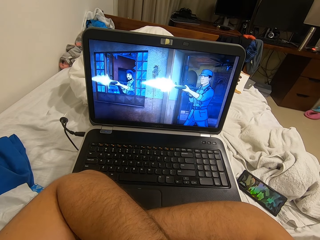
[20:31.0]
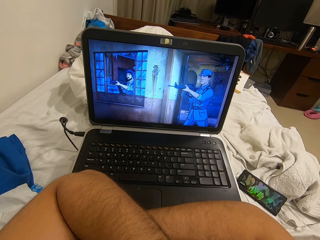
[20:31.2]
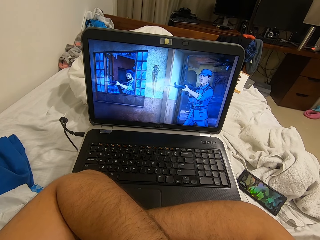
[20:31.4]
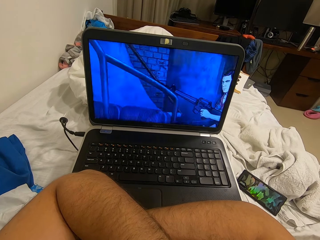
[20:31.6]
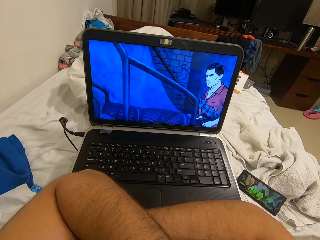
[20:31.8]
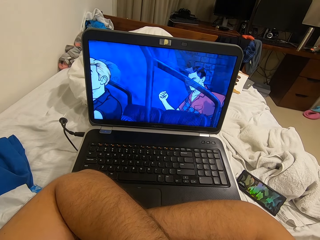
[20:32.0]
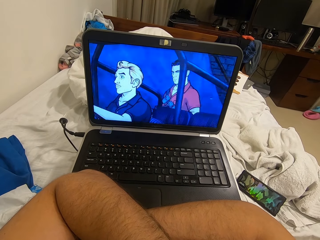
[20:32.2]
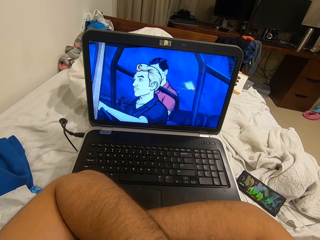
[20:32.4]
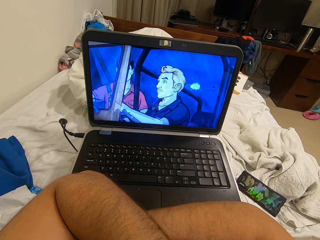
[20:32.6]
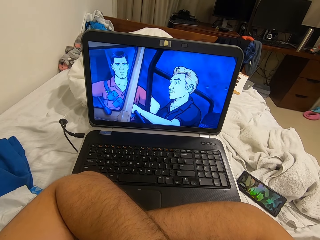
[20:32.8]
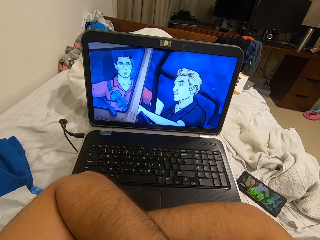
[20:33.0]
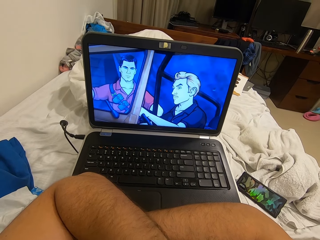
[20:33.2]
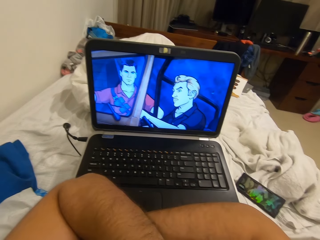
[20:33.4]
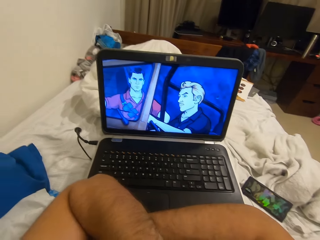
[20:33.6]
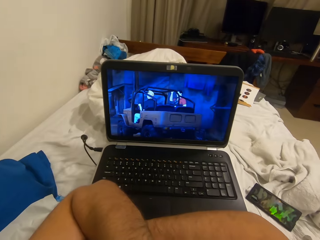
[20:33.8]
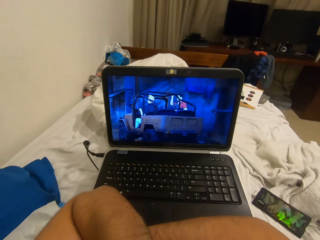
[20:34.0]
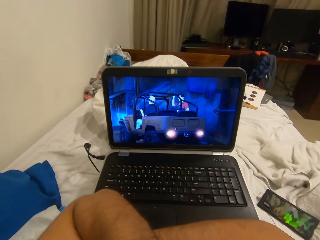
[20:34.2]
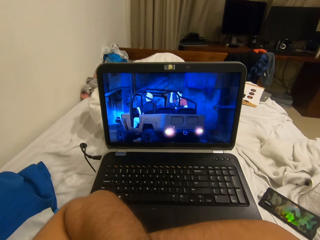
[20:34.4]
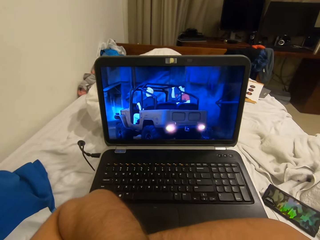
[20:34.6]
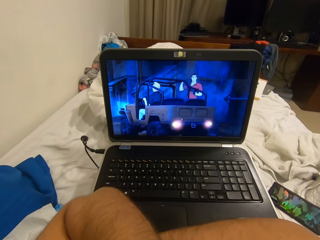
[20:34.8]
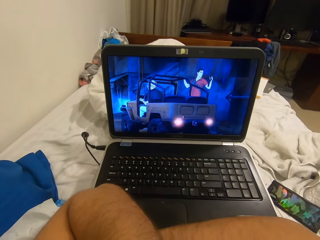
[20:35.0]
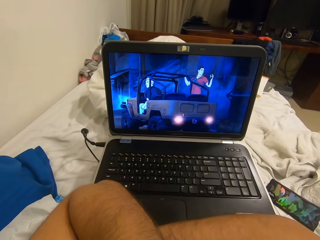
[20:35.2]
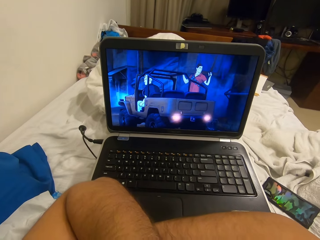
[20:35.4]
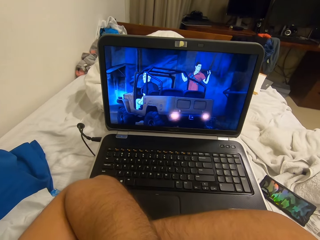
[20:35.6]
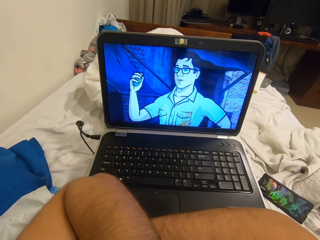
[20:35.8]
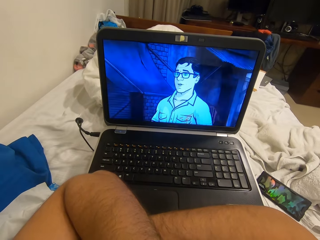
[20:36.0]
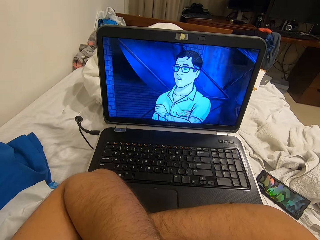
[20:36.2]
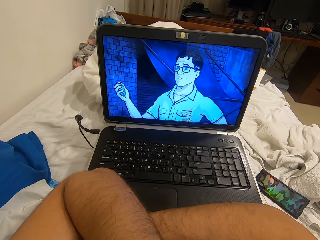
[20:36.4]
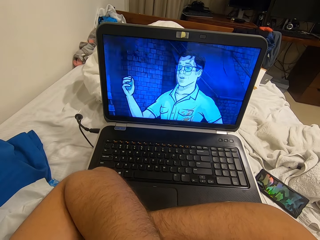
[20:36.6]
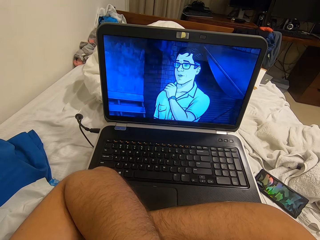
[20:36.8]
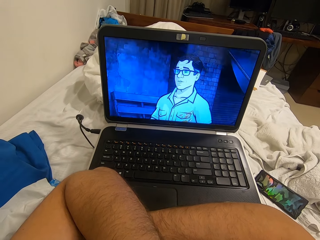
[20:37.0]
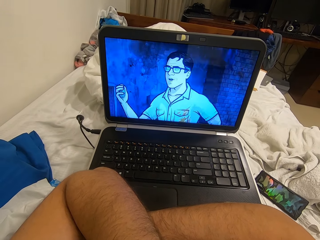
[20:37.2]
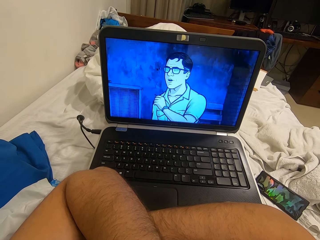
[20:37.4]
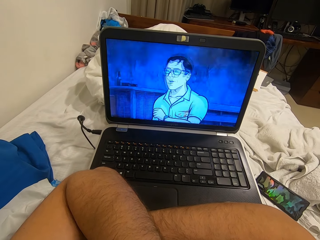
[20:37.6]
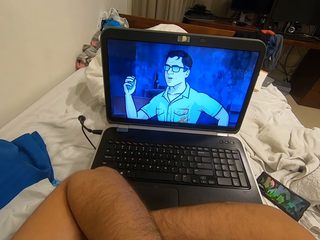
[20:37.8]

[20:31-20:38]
The camera wearer touches his face with his left hand.

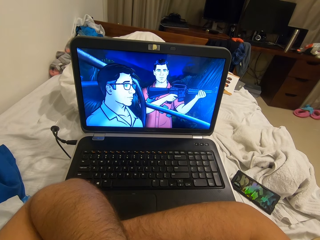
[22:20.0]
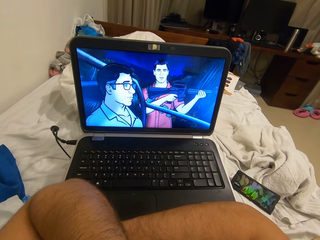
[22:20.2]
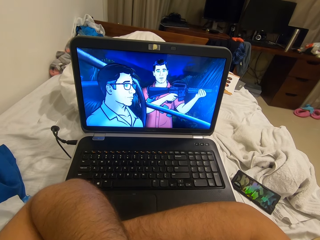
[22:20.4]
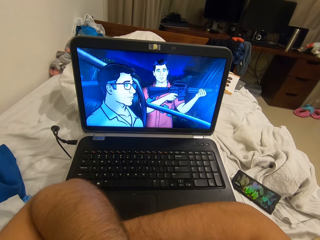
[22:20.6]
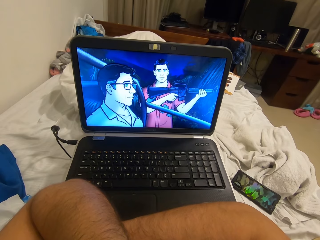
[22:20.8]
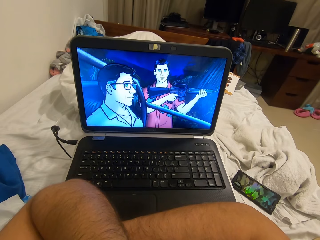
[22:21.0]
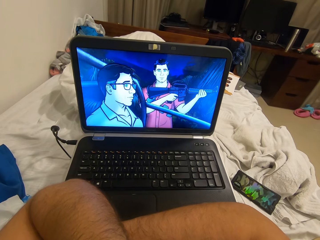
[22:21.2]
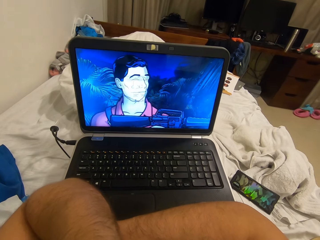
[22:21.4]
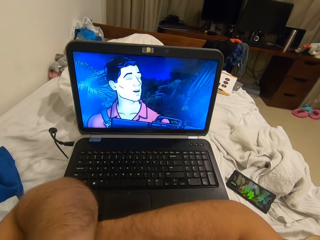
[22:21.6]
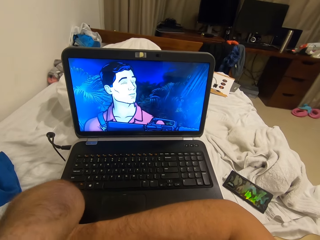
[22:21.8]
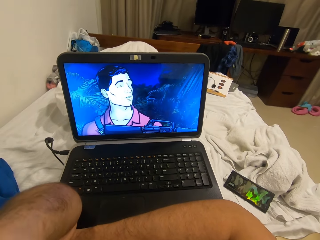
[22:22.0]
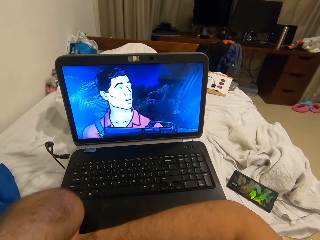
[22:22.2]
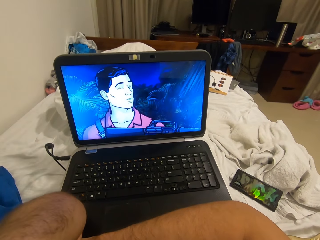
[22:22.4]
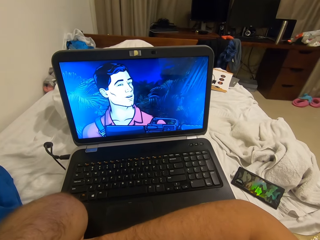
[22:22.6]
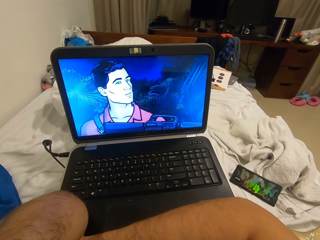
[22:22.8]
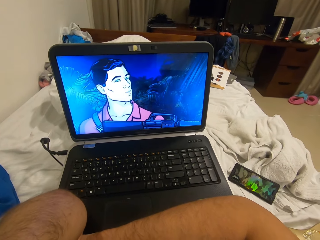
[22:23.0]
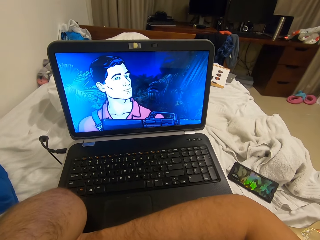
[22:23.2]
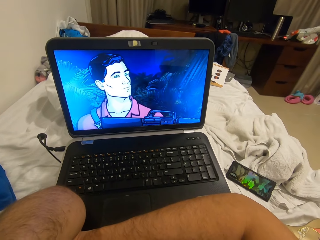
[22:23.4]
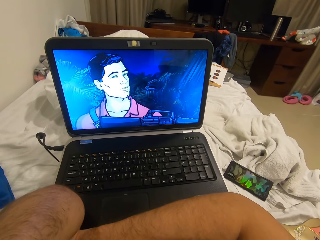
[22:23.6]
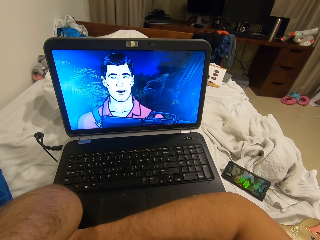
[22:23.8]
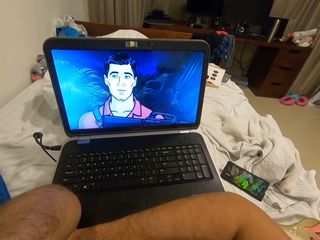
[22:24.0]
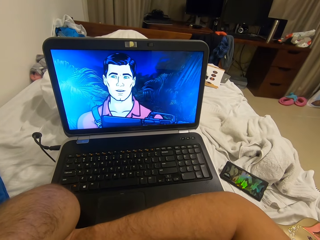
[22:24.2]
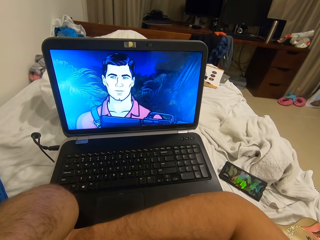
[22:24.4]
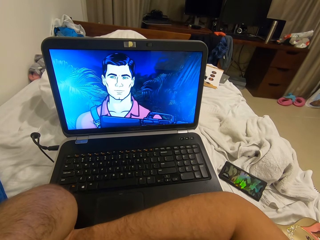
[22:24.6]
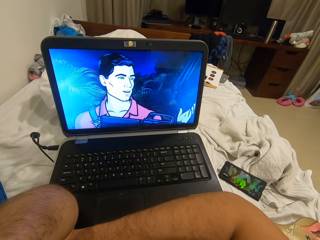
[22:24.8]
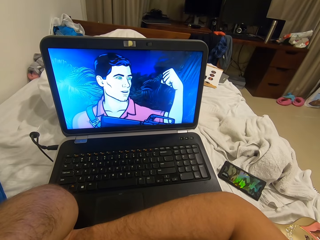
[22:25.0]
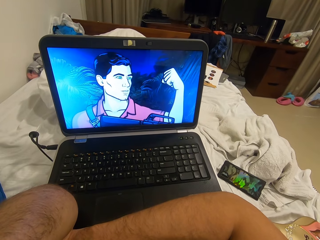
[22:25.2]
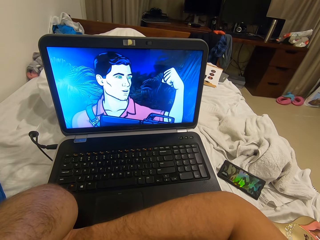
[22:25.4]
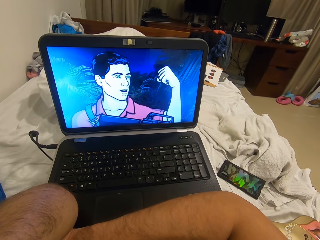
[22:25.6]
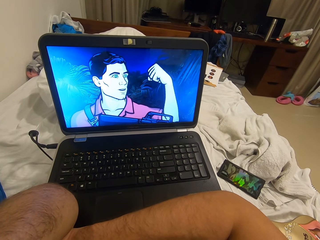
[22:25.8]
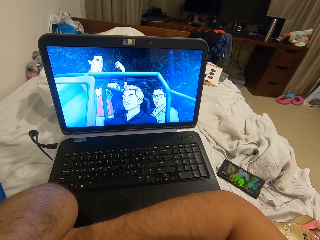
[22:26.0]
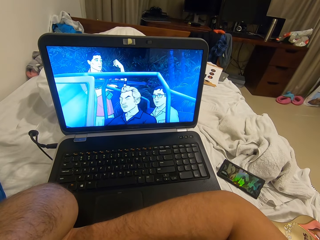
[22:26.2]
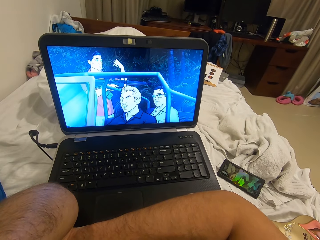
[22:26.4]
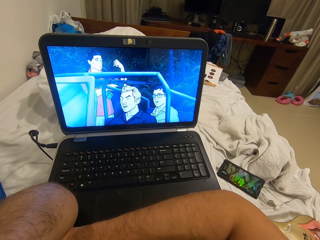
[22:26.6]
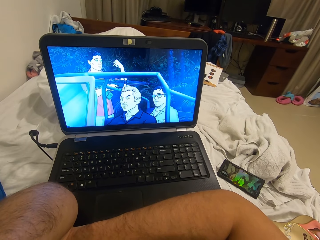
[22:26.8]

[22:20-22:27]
The camera wearer adjusts the camera.

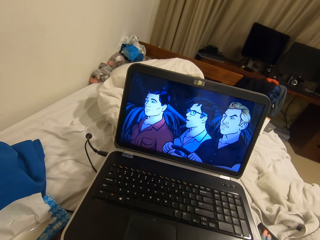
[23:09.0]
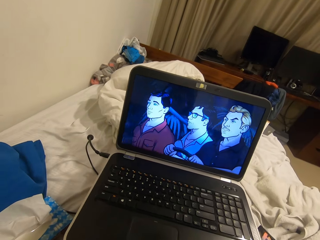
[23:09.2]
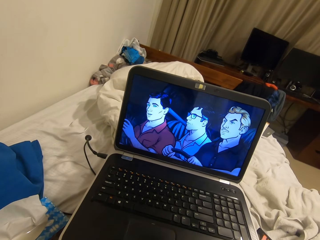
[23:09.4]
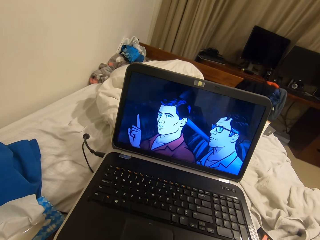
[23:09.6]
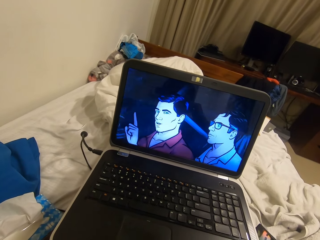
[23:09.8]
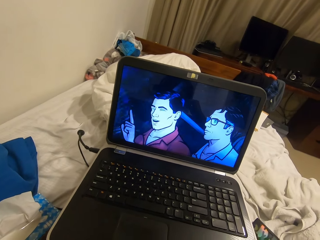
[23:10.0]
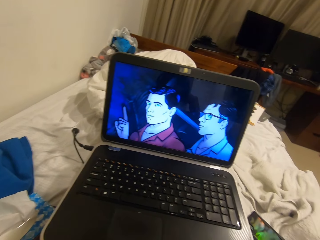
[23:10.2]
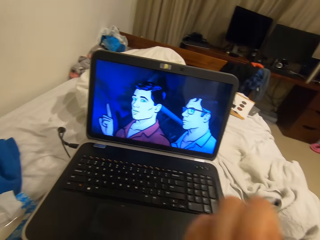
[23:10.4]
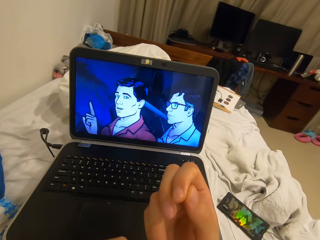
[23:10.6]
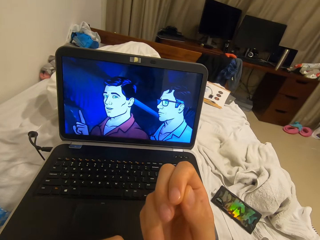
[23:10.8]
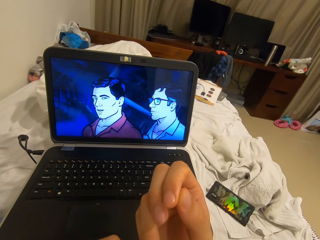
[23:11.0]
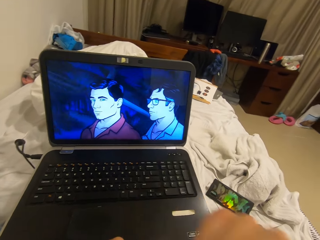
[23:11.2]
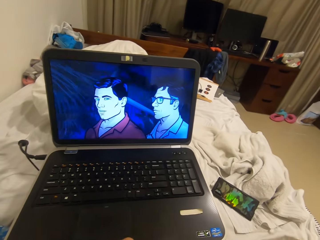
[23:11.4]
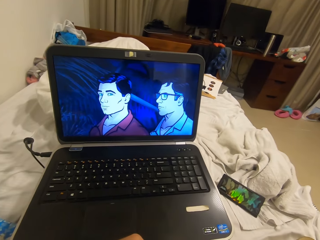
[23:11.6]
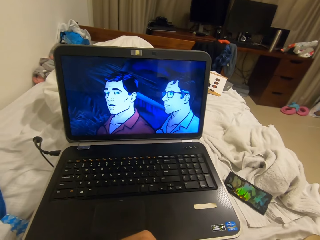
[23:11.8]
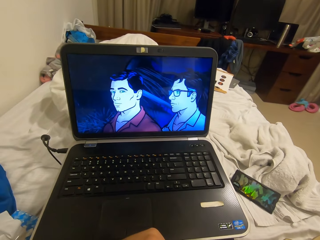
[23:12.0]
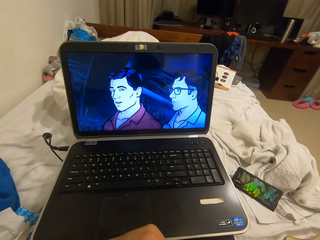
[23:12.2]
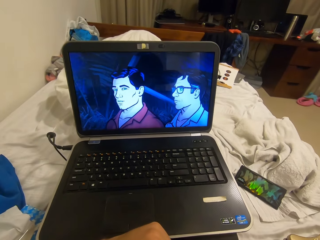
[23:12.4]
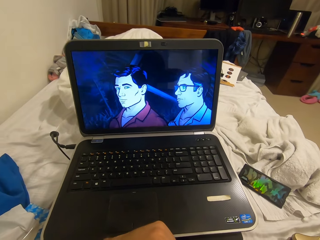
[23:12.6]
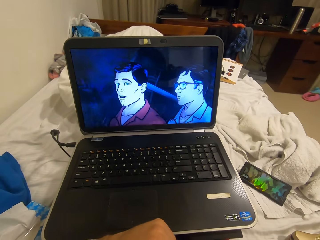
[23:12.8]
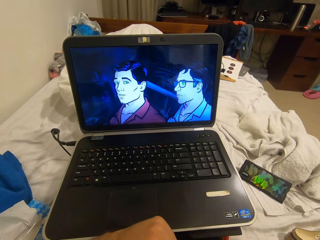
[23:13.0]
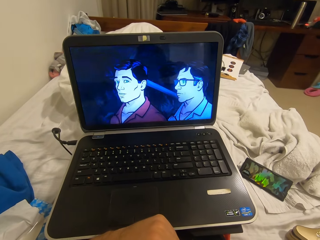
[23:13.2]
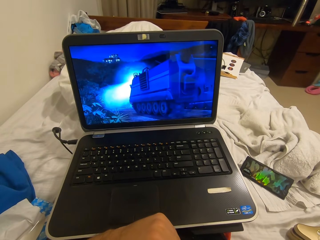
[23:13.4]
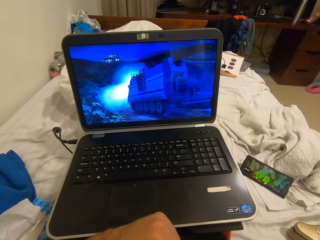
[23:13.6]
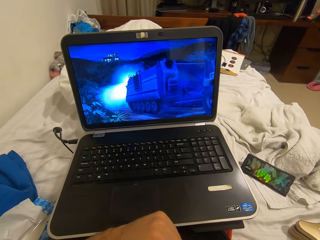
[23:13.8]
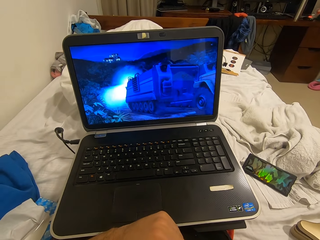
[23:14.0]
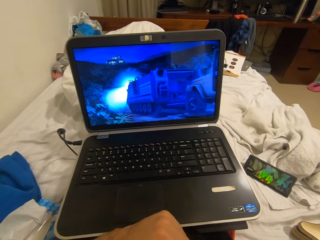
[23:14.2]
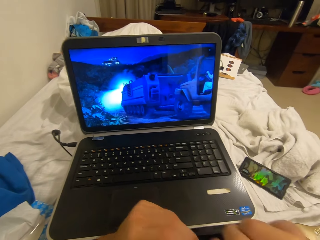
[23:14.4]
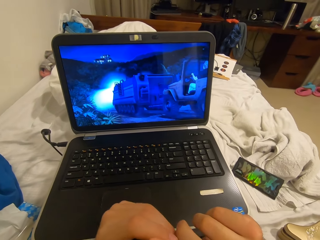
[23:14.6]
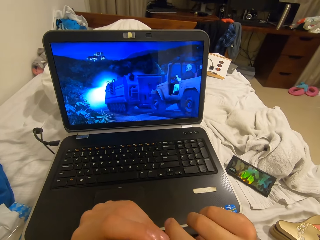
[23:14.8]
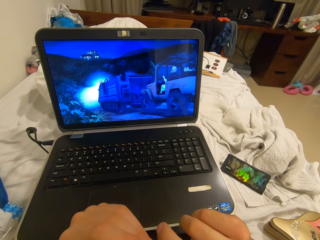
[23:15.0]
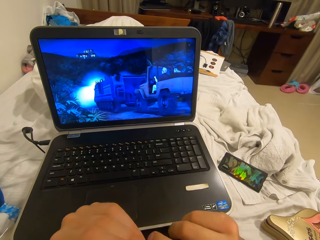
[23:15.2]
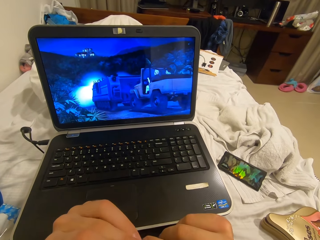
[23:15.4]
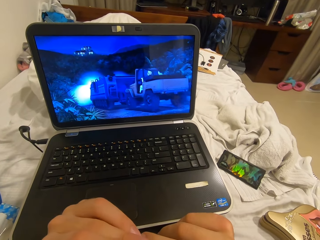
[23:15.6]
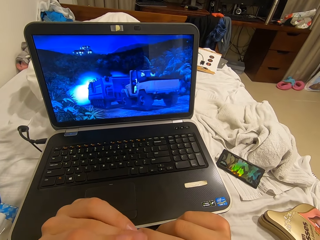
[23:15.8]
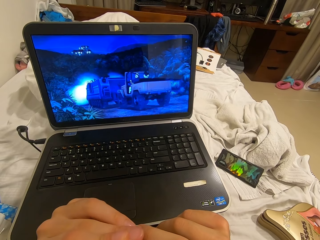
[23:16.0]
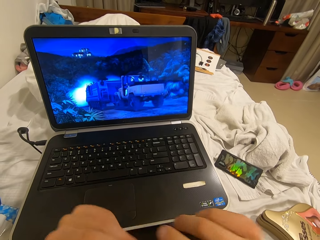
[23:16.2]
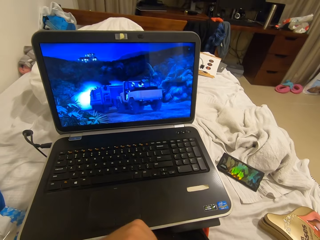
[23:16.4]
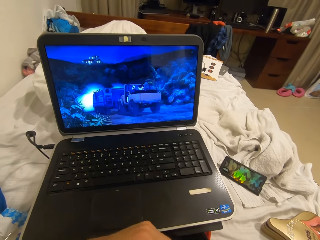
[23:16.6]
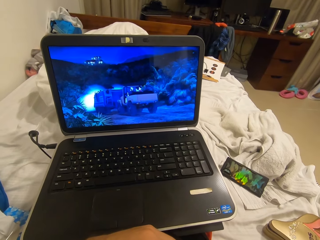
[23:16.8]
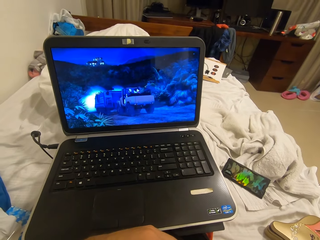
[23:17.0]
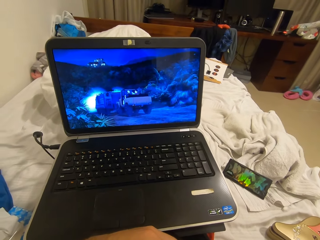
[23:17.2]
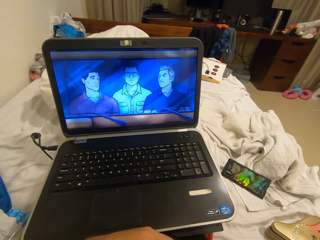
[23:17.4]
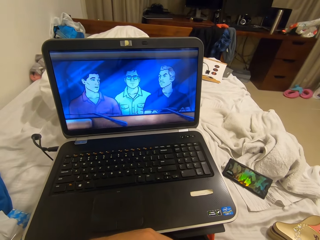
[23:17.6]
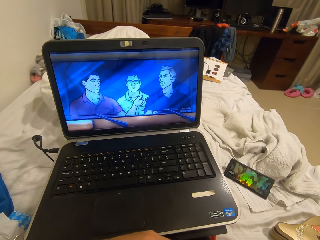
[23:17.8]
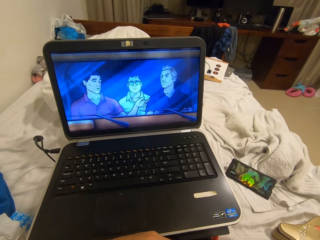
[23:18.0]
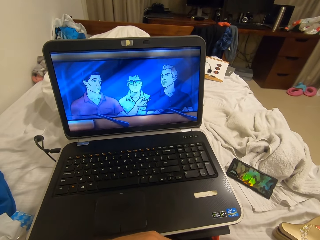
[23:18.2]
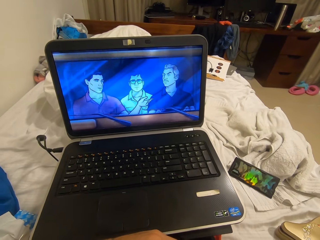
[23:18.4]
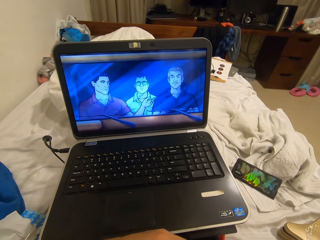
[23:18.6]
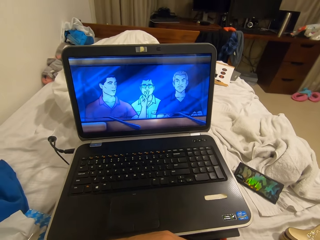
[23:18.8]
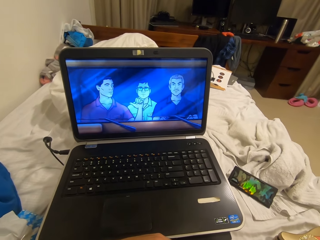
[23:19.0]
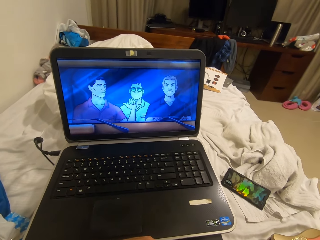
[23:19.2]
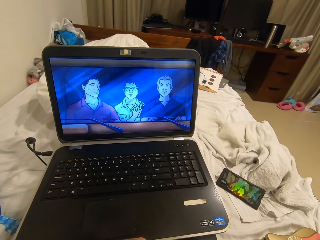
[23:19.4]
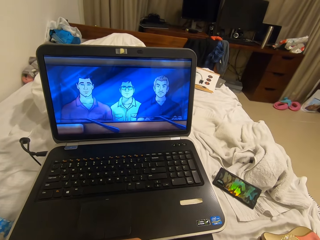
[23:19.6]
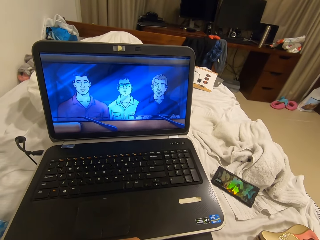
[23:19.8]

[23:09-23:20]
The camera wearer stares at his right fingers. He lifts the hand. He bites his nails. He looks at the laptop. He picks his nails with his left hand. He looks at the hands. He bites his nails. He lifts the hand. He looks at the laptop.
